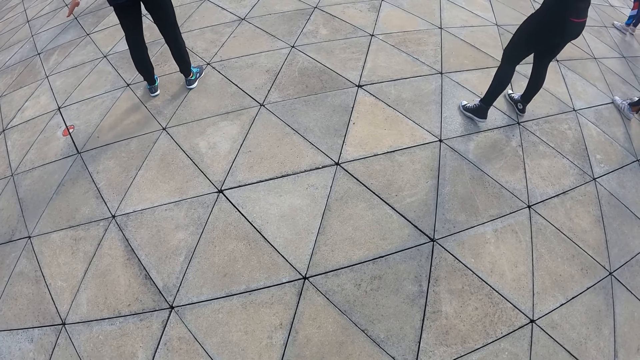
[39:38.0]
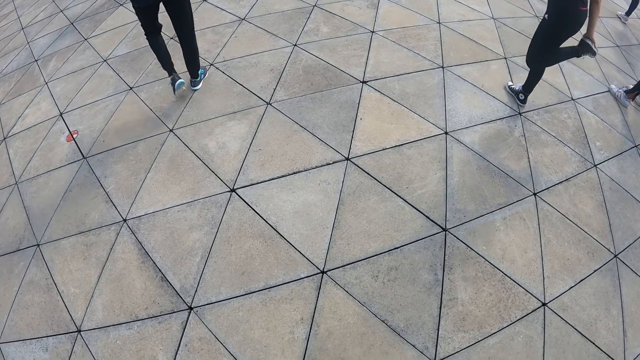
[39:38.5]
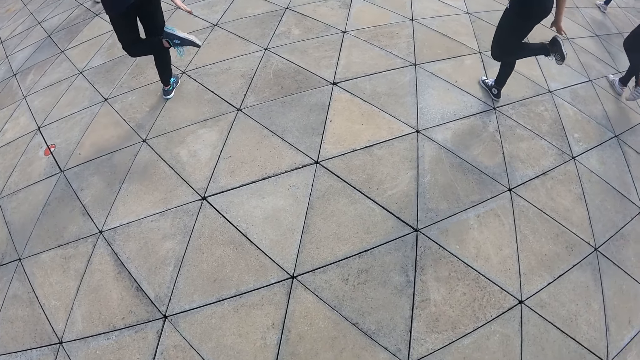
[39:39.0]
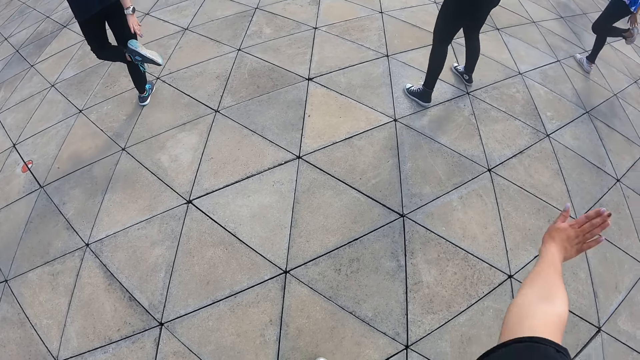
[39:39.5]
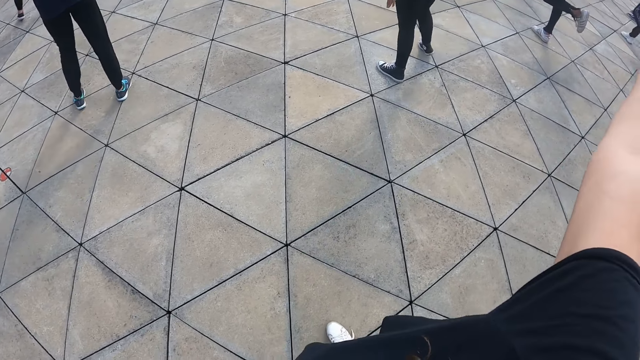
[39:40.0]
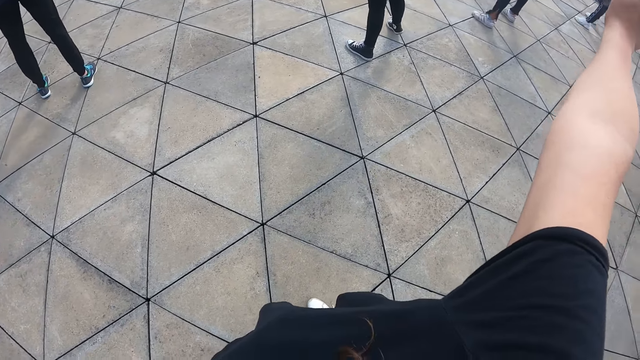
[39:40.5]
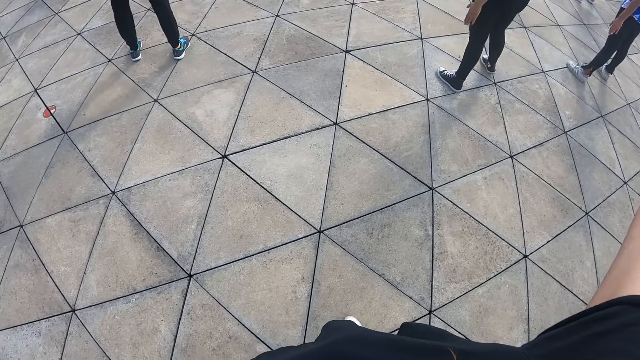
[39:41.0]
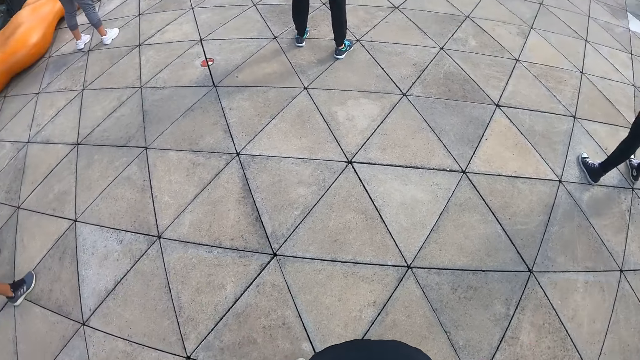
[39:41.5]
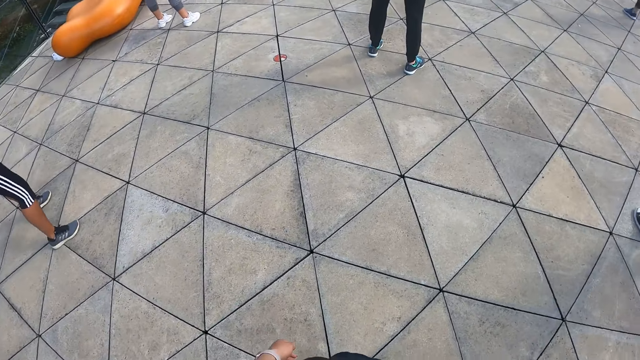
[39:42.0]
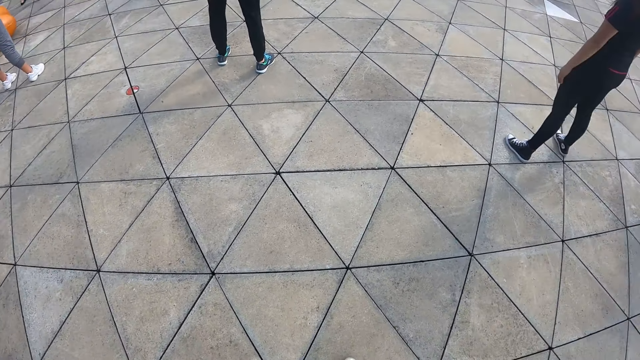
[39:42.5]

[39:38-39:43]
The camera wearer raises her right hand.

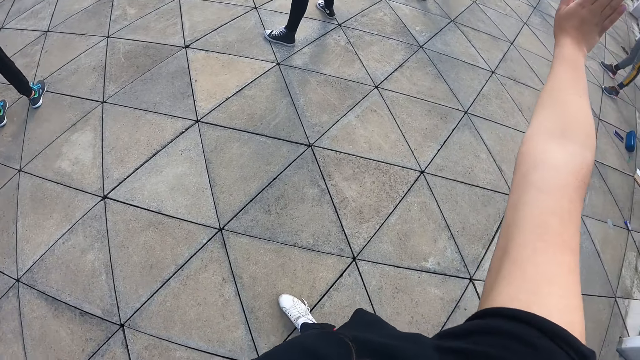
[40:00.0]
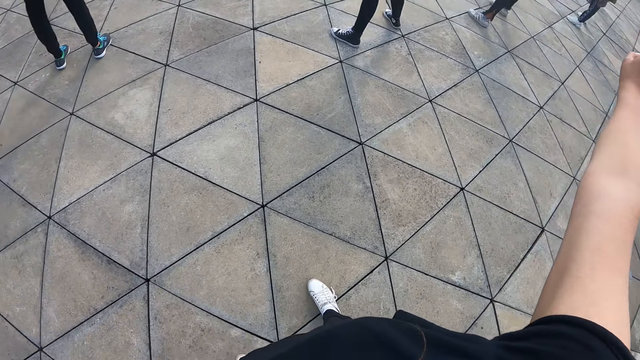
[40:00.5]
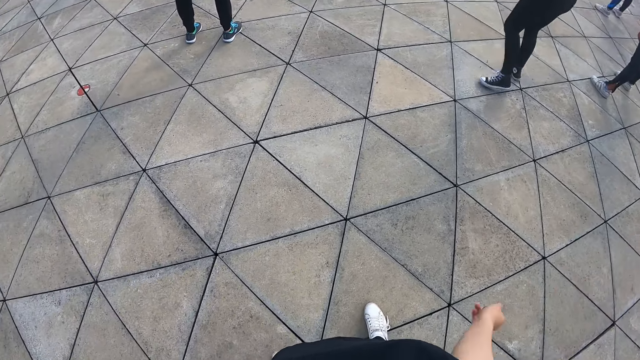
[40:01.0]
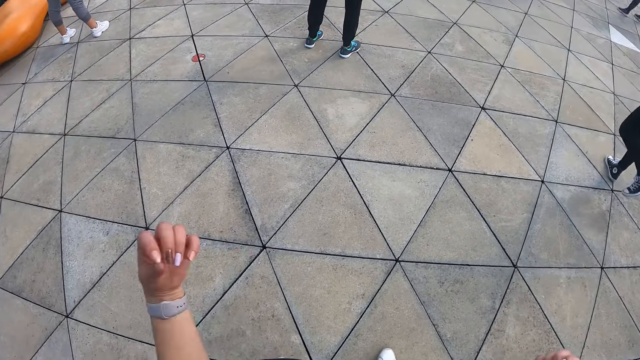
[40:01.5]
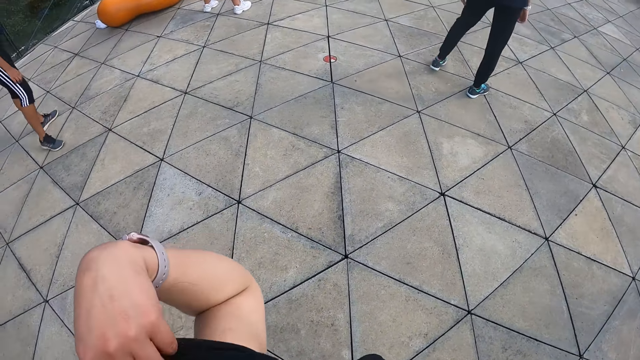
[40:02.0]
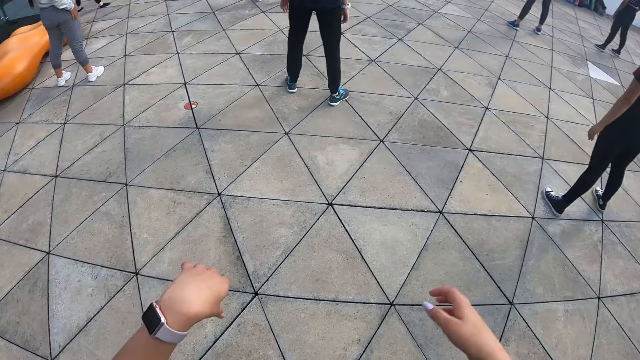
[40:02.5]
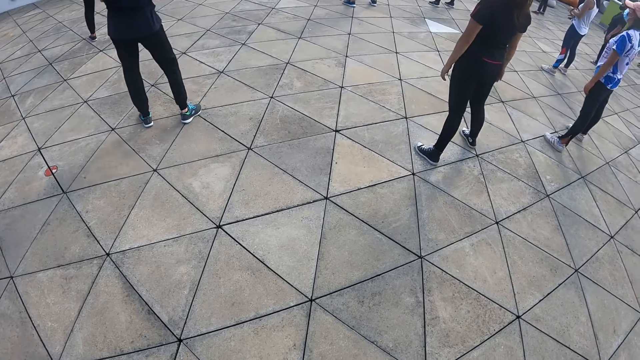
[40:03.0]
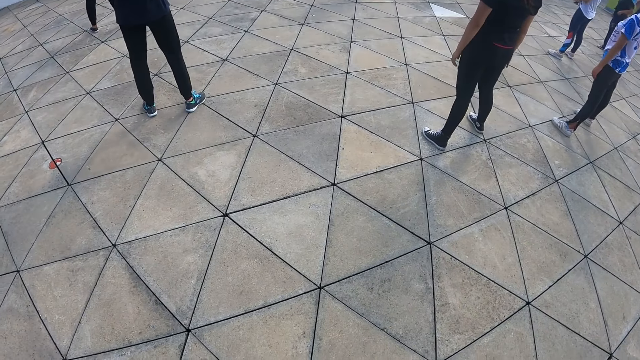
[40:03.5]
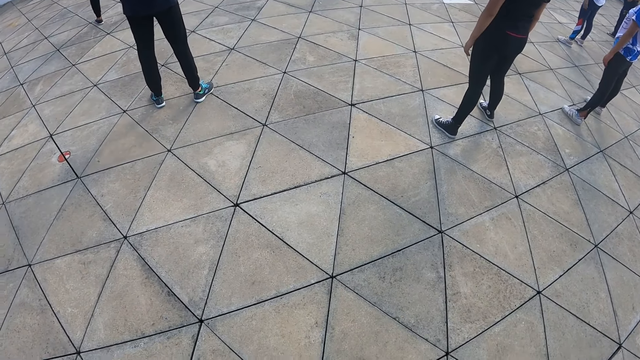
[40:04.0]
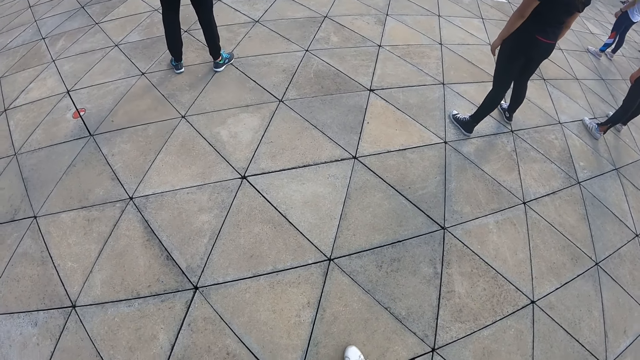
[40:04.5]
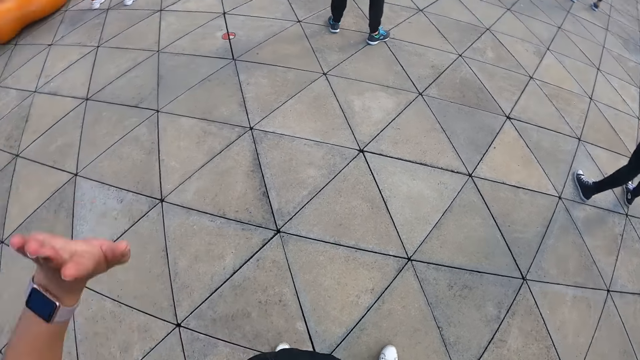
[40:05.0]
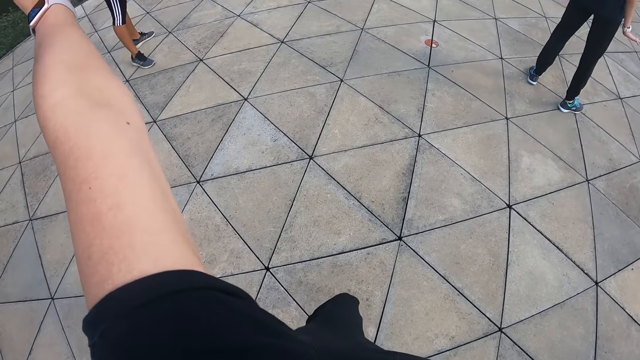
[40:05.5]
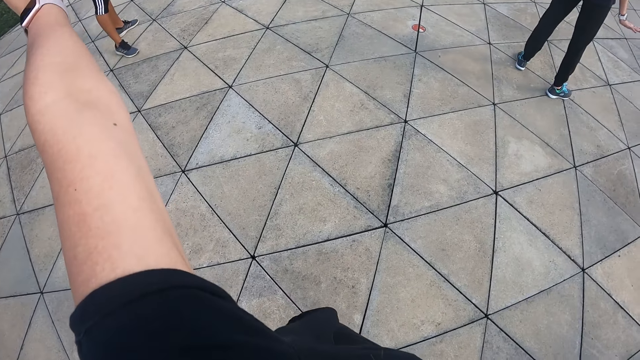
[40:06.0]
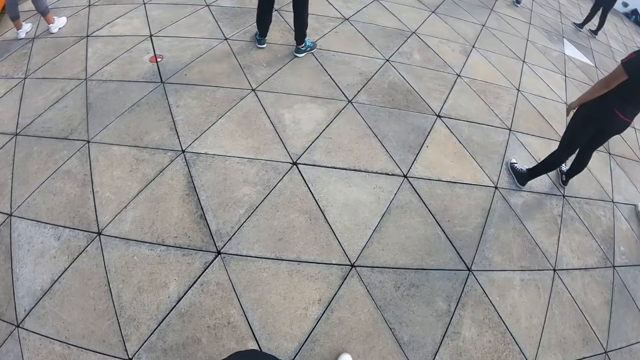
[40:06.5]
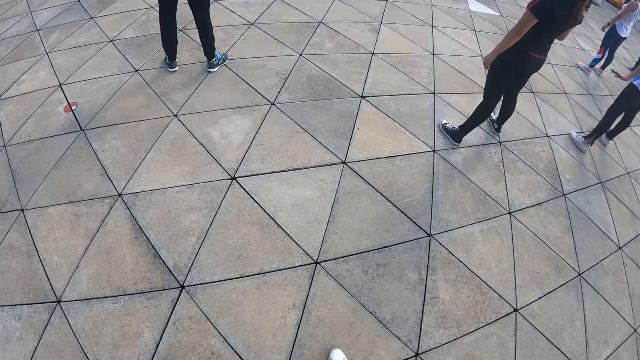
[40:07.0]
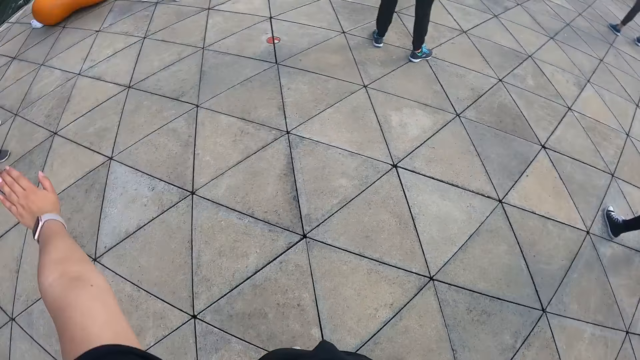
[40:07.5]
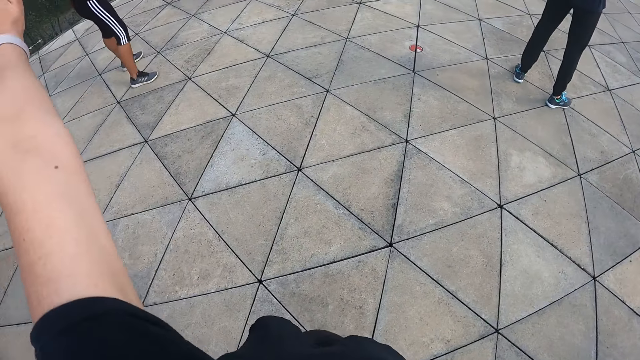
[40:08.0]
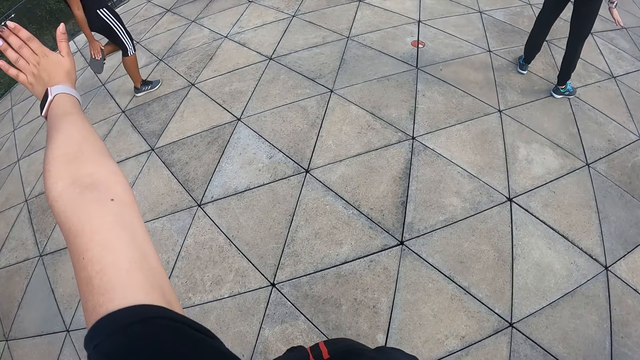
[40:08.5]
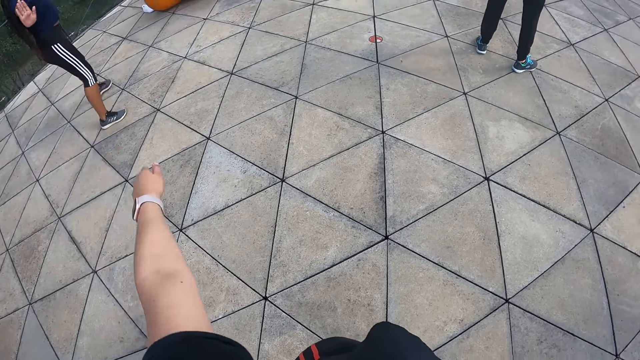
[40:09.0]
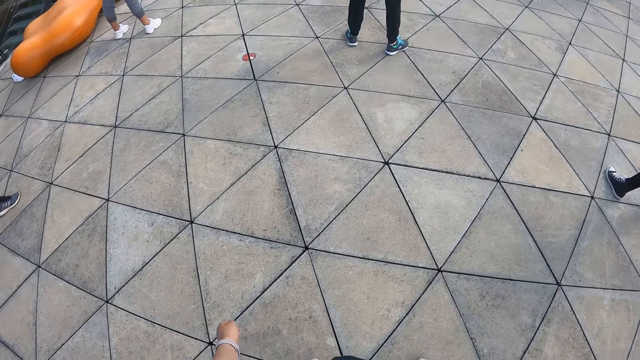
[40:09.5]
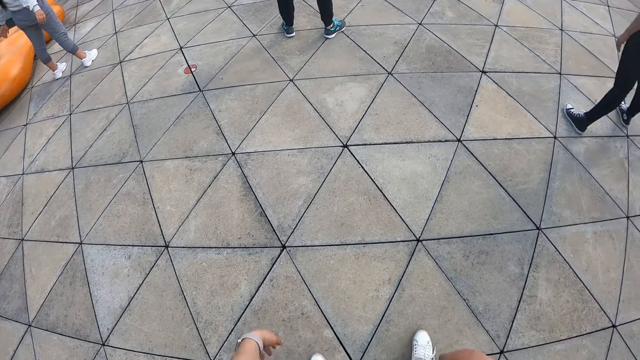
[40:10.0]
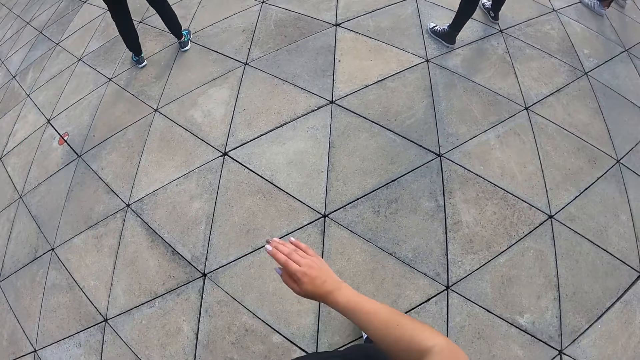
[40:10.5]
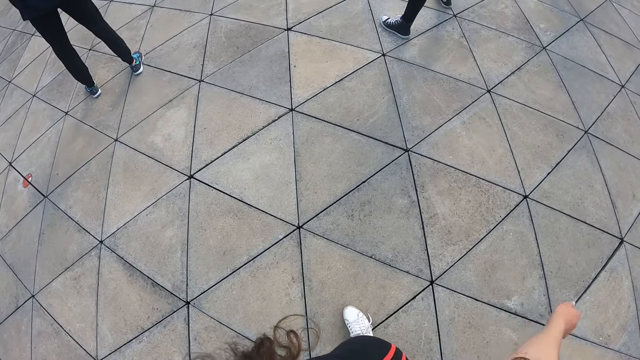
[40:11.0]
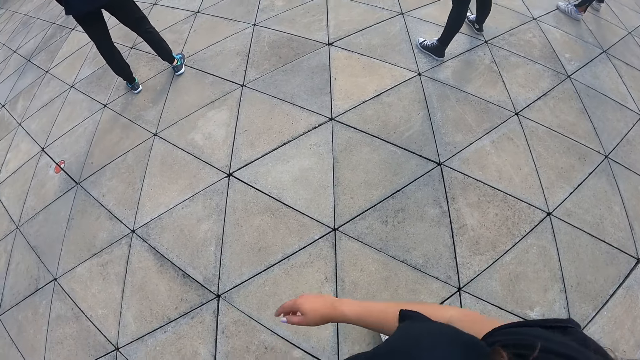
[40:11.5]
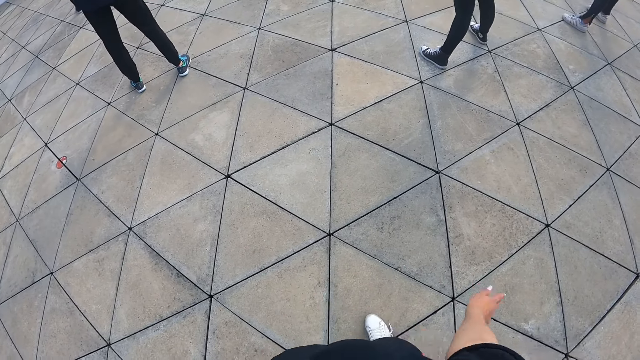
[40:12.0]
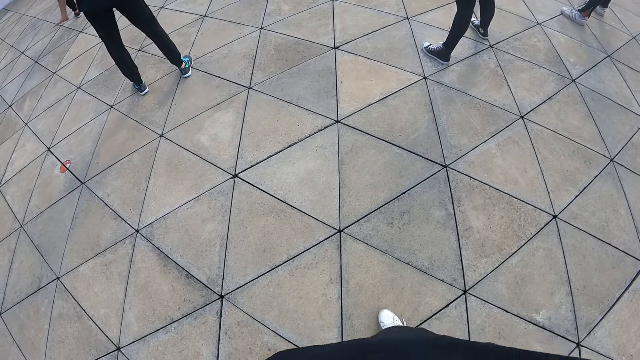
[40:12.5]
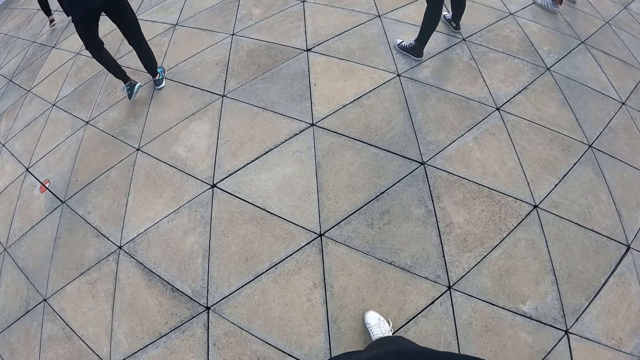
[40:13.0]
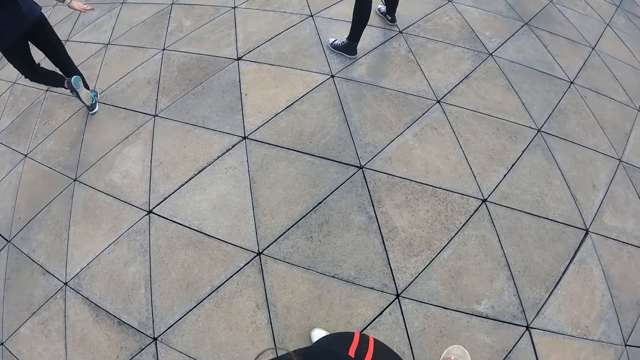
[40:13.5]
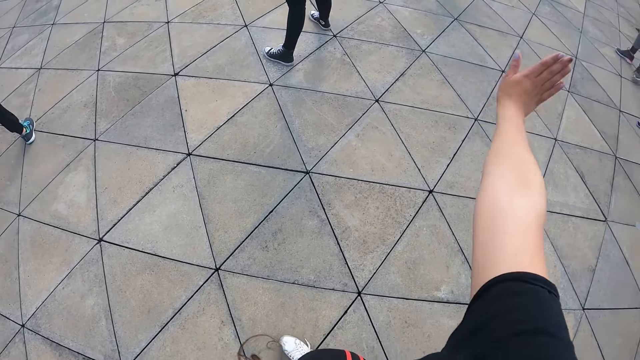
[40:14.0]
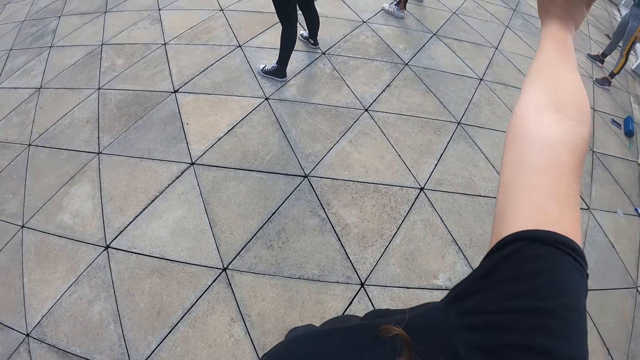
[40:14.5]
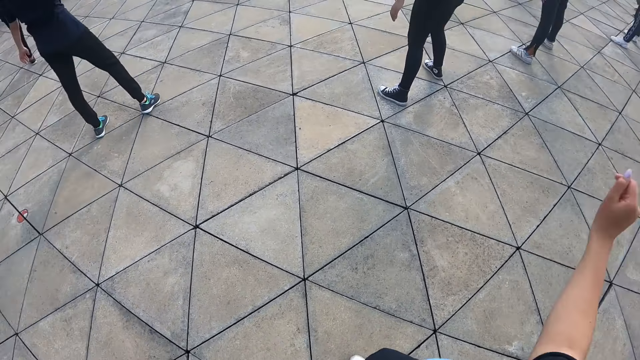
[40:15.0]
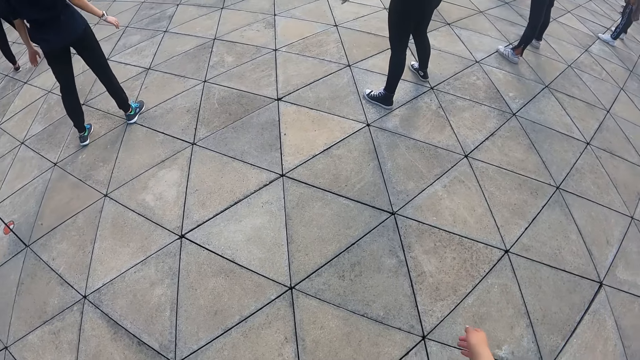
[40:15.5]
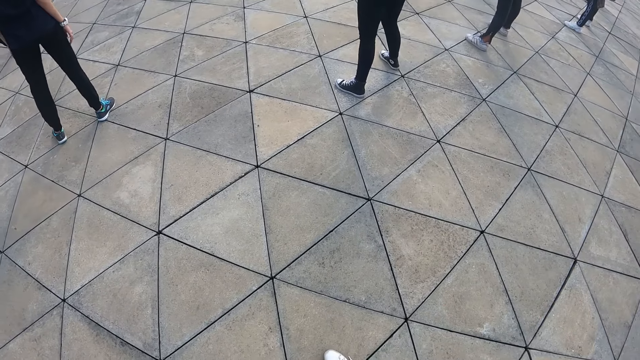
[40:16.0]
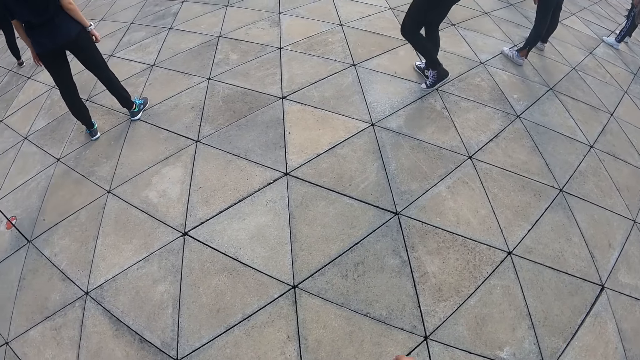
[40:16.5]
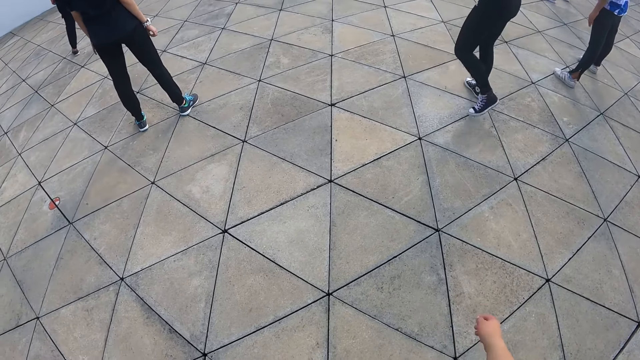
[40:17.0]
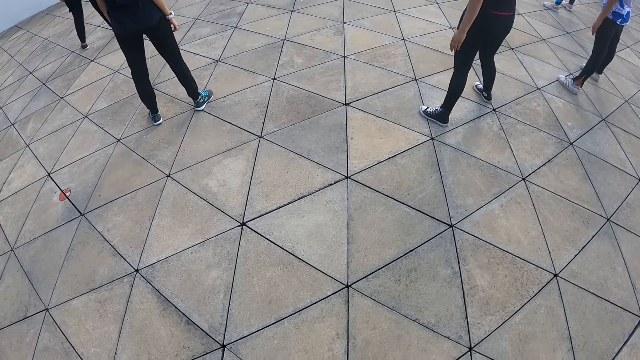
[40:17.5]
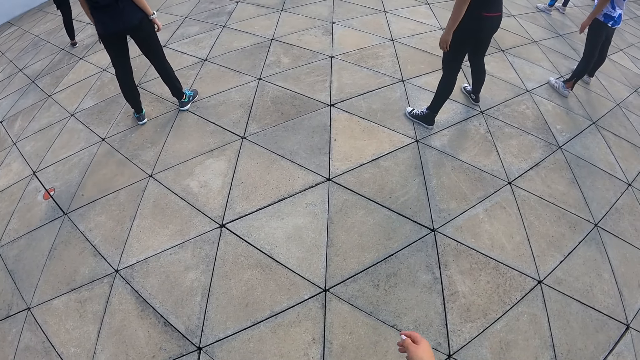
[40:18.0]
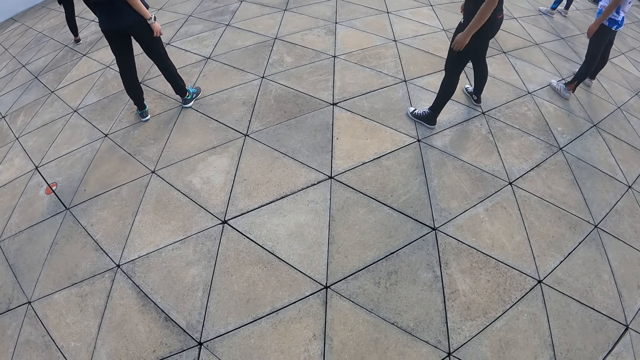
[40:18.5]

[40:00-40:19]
The camera wearer lowers her right hand. She raises her left hand to her left shoulder, lowers her left hand from her left shoulder, and lowers her right hand. She stares around. She raises her left hand. She is doing exercise. She raises her left hand again. A person is touching the leg. The camera wearer lowers her left hand. She lifts both hands. She is doing exercise. She raises her left hand and lowers her right hand. The person holds the leg. The camera wearer raises her right hand. She is doing exercise. She lowers her right hand. Another person holds the leg.
